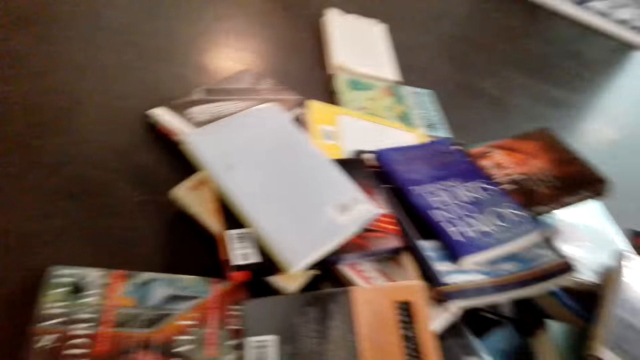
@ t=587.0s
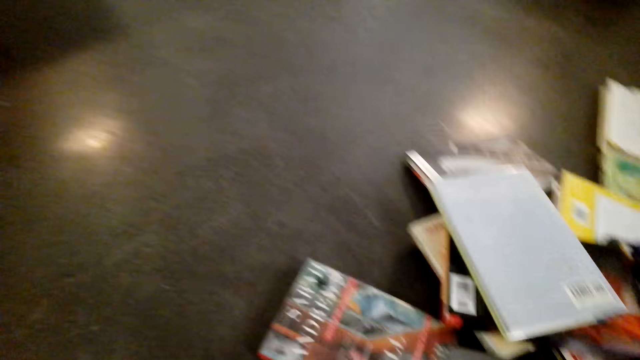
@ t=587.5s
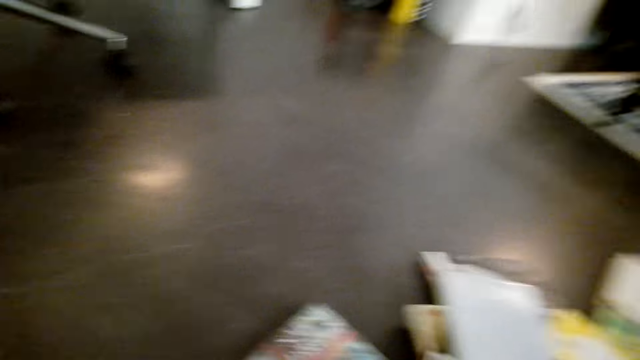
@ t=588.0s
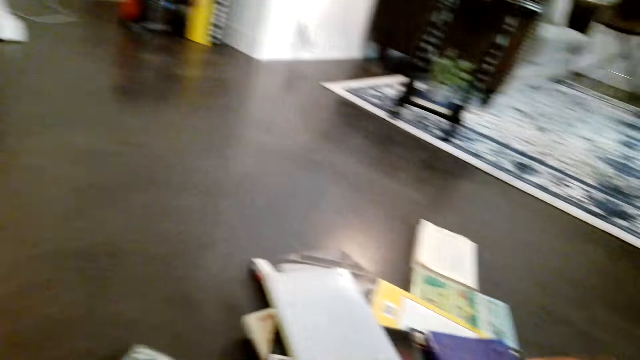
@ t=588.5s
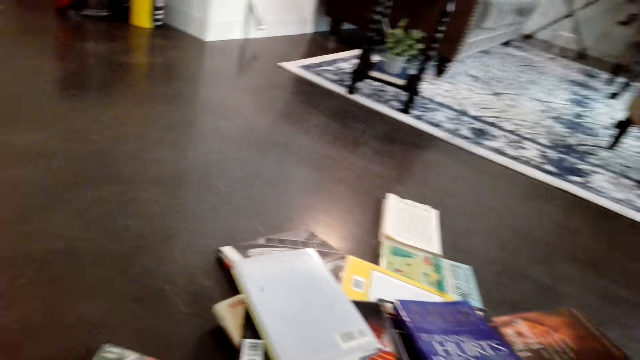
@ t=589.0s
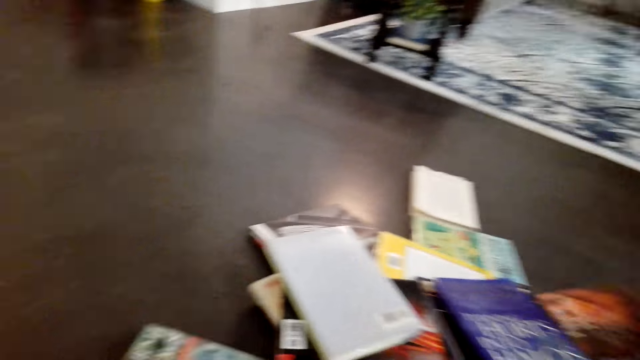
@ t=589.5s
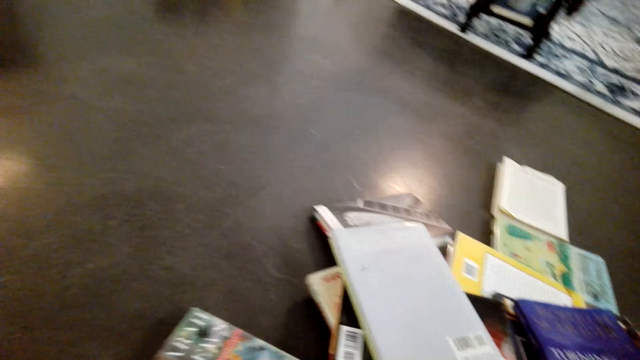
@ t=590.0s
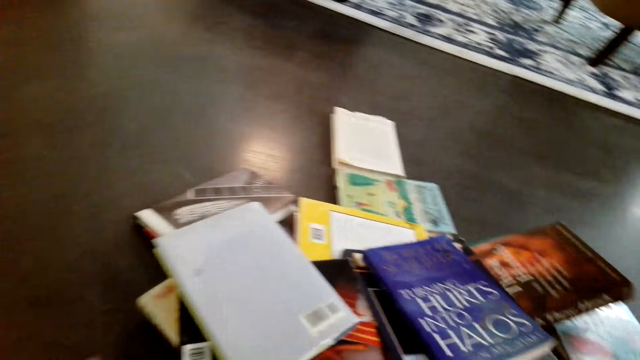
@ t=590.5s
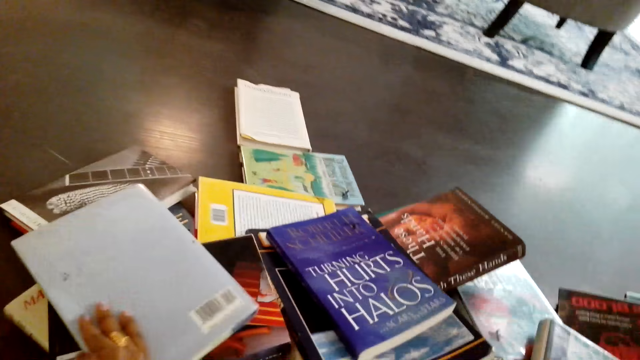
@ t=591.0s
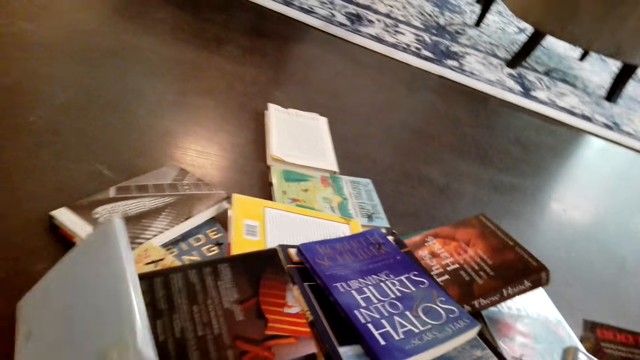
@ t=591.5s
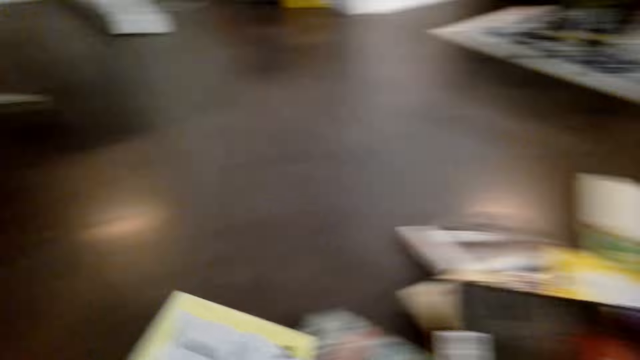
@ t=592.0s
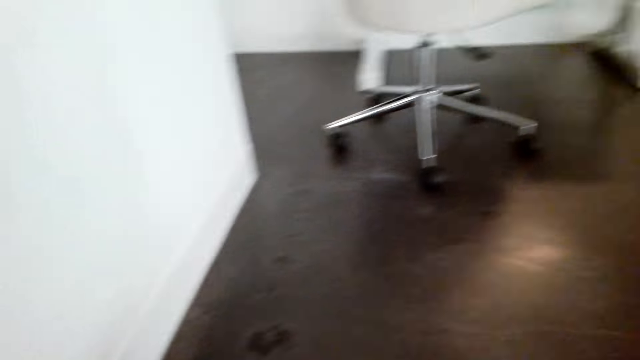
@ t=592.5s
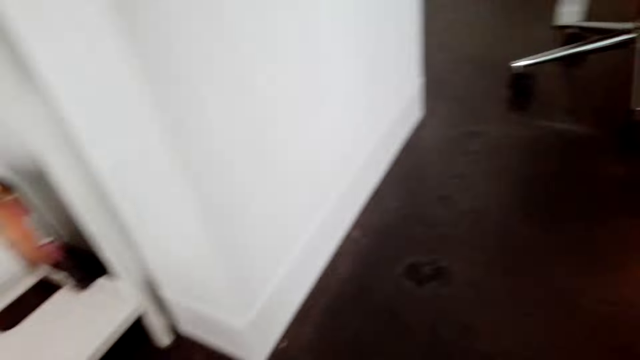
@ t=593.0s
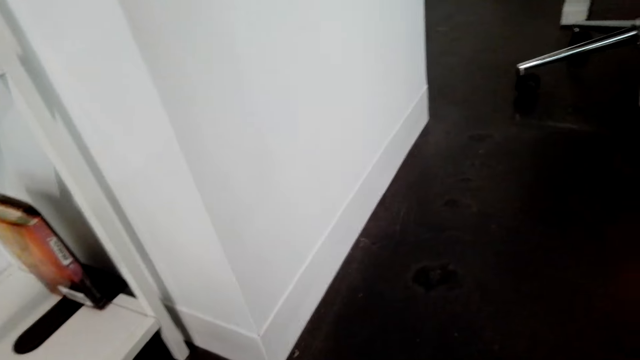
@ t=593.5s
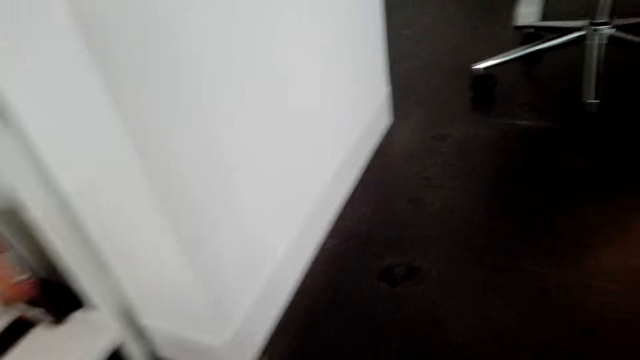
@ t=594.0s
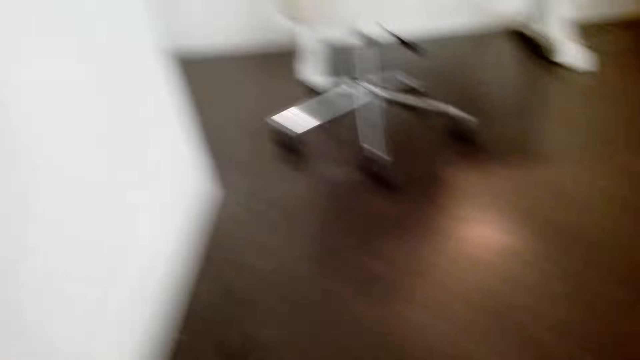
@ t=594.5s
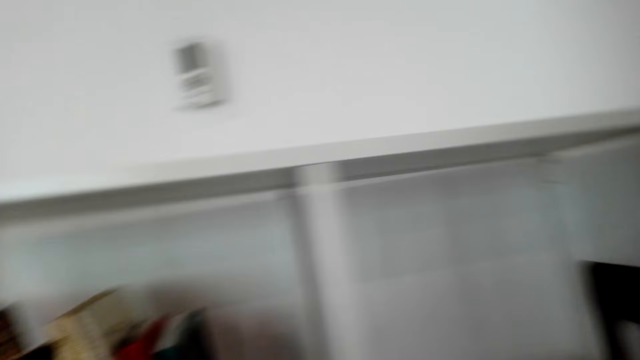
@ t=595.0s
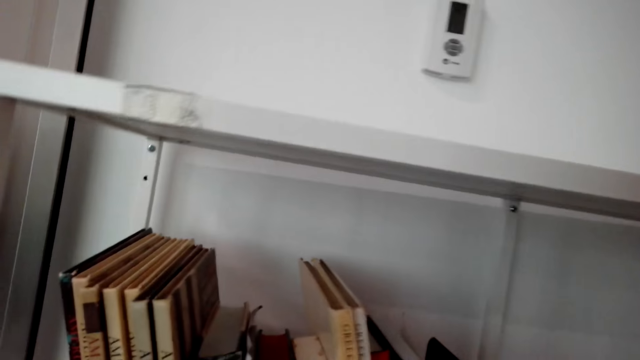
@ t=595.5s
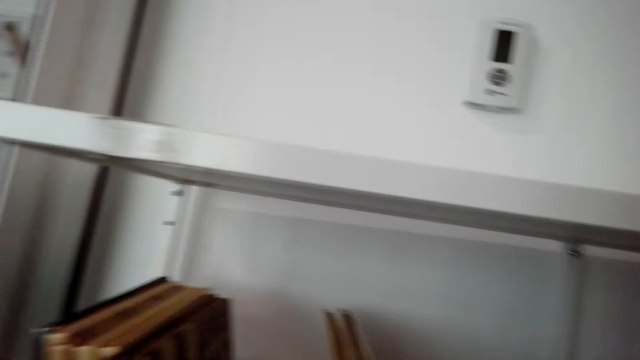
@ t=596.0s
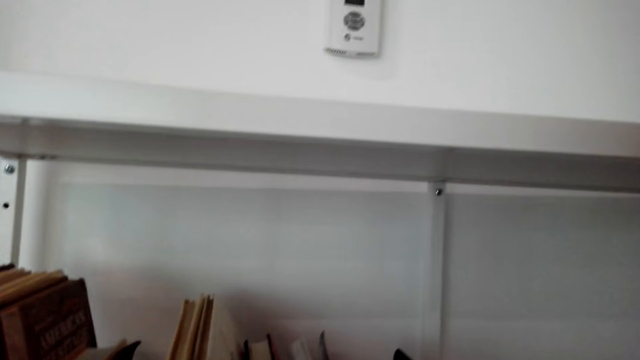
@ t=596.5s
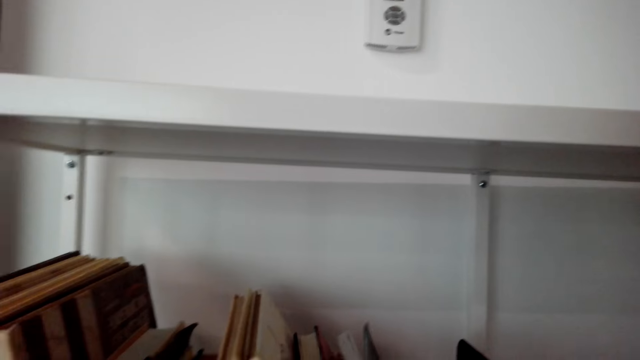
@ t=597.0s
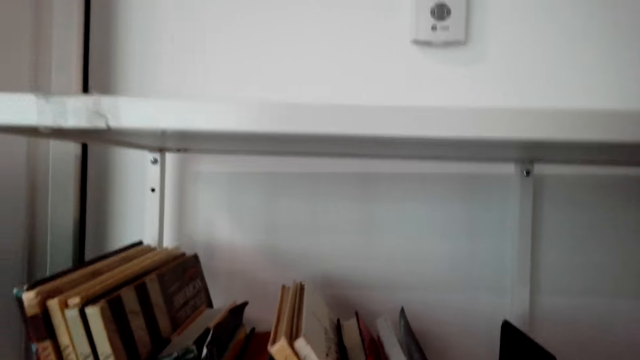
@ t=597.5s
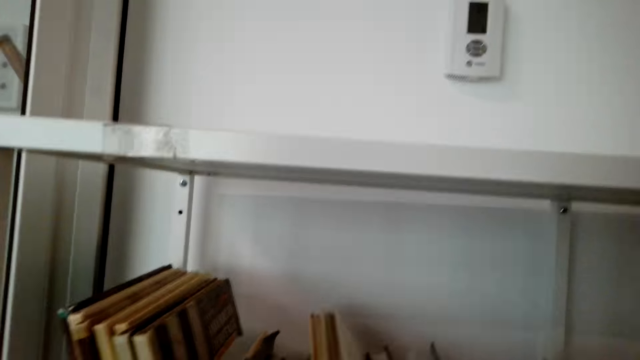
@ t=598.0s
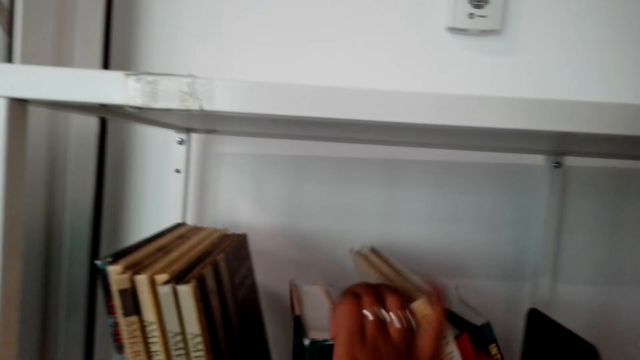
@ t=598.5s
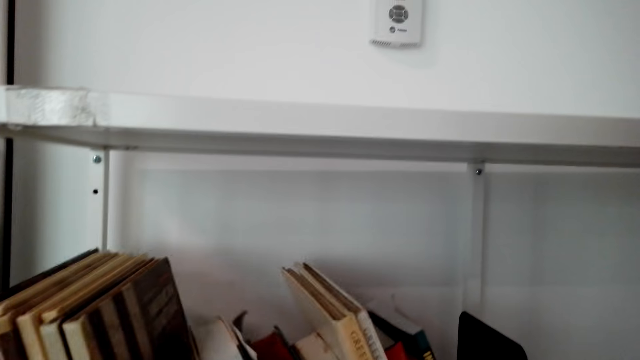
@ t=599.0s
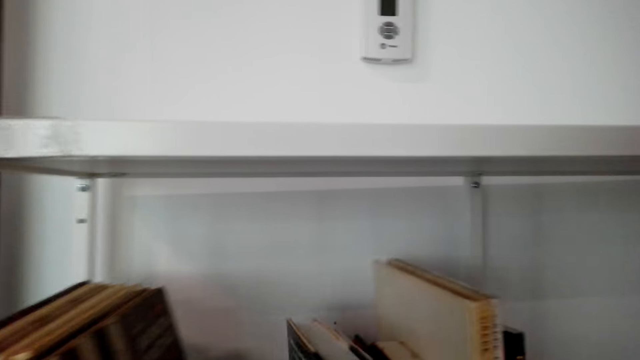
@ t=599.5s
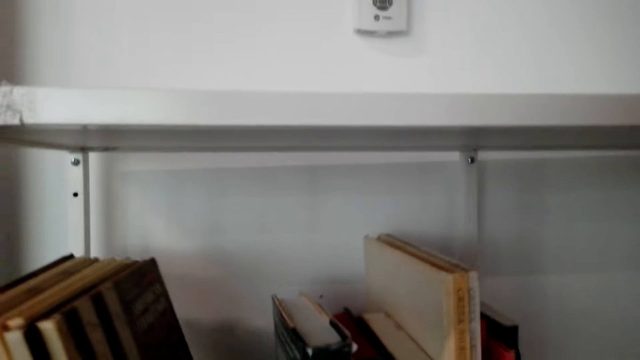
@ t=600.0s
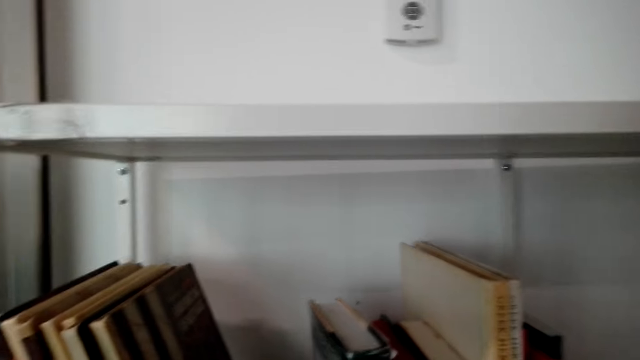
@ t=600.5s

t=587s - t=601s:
The camera wearer picks up a book. They look around. They arrange books in the shelf.

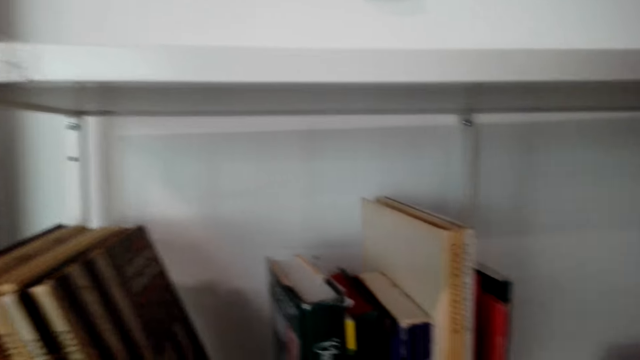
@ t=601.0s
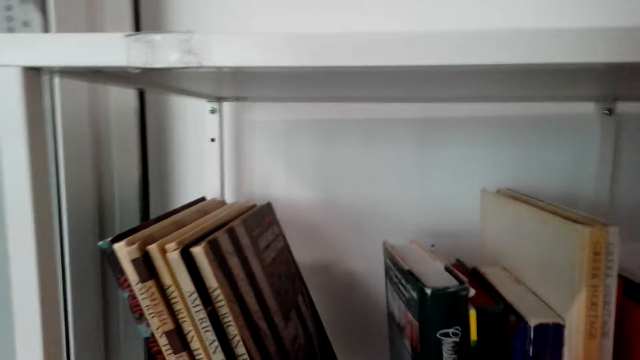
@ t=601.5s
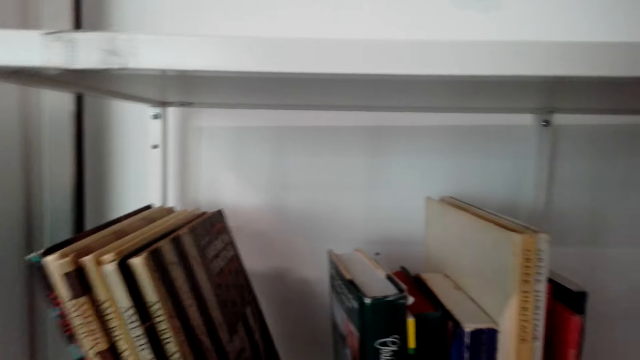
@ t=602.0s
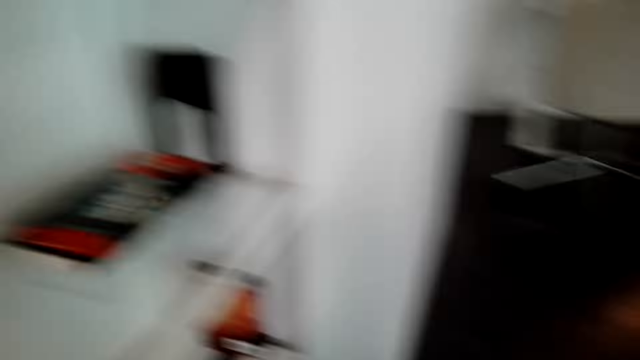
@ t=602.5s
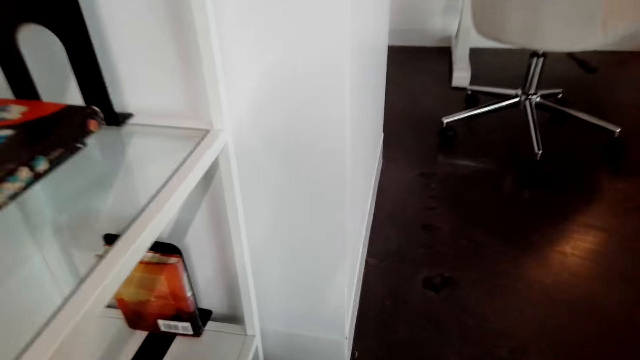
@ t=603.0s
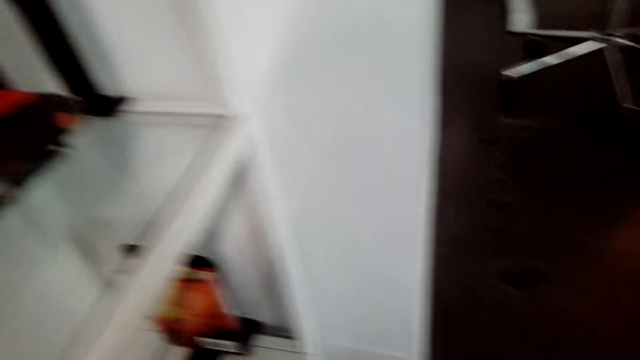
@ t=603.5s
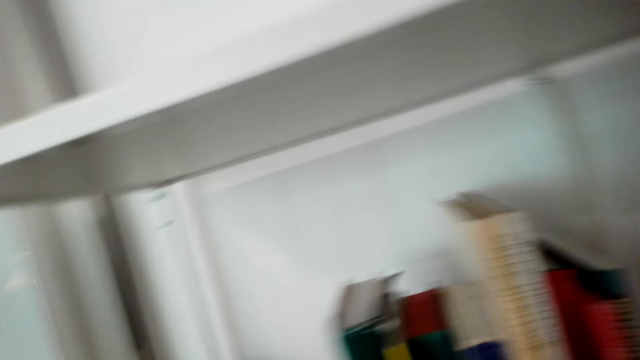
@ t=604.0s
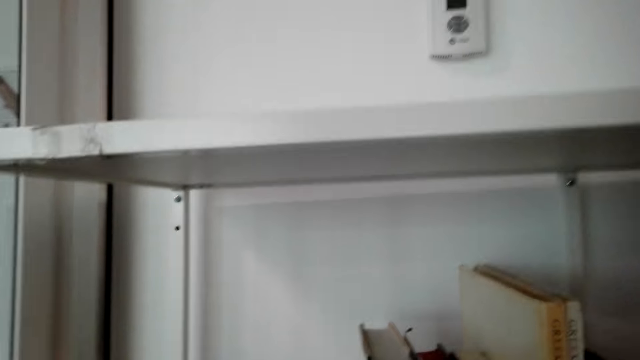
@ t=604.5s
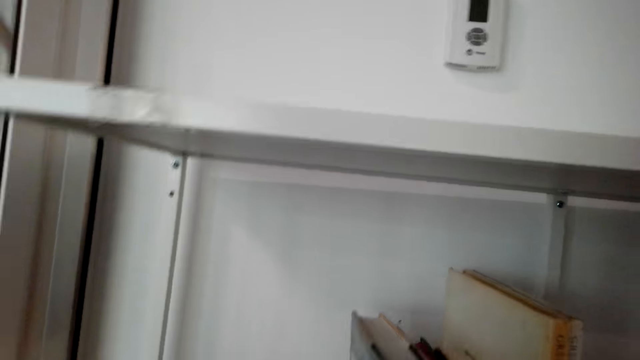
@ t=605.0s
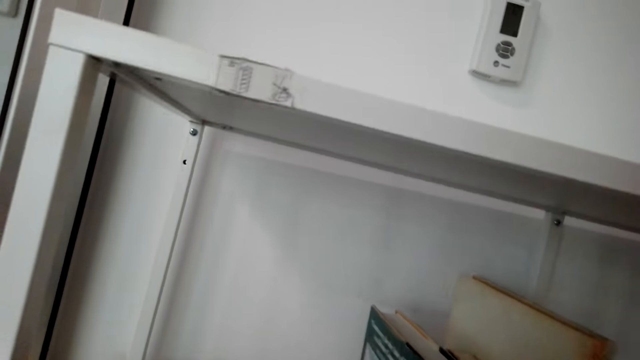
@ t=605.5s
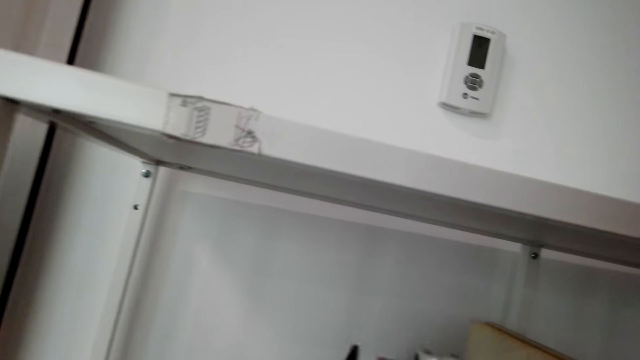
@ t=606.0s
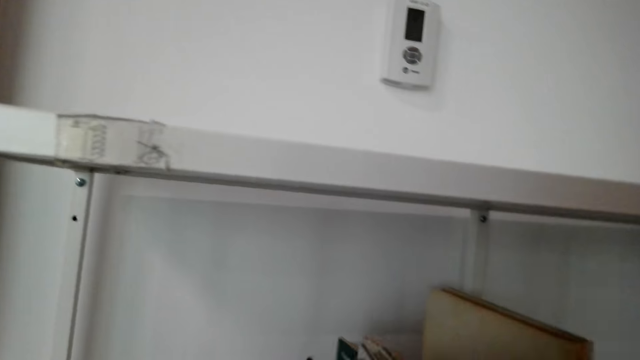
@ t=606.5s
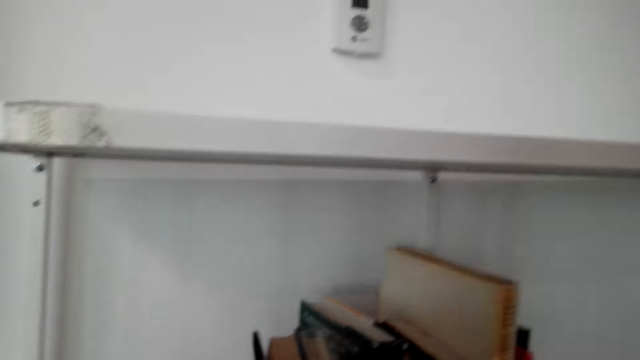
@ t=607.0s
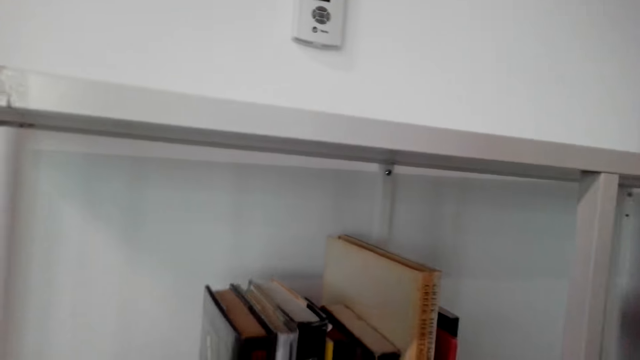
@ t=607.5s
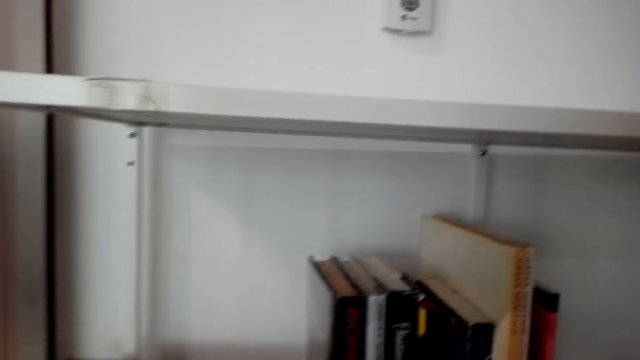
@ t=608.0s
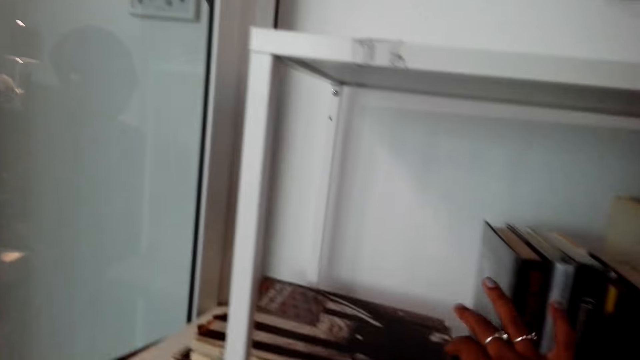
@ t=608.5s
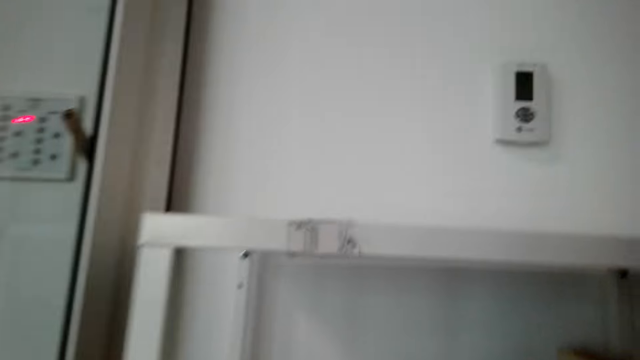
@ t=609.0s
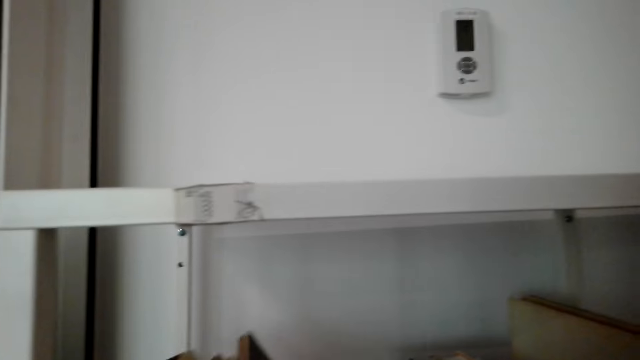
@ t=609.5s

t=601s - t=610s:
The camera wearer turns right. They place a book on a shelf.
